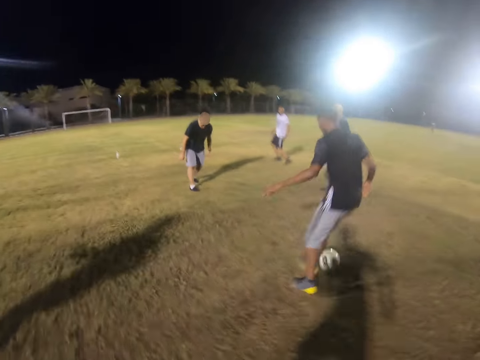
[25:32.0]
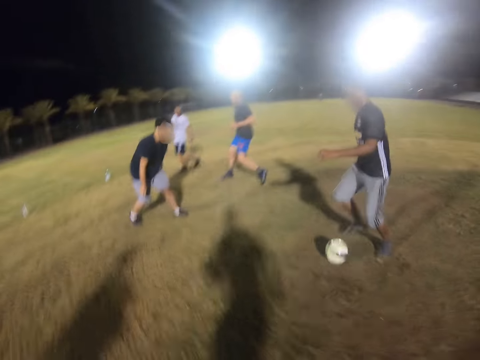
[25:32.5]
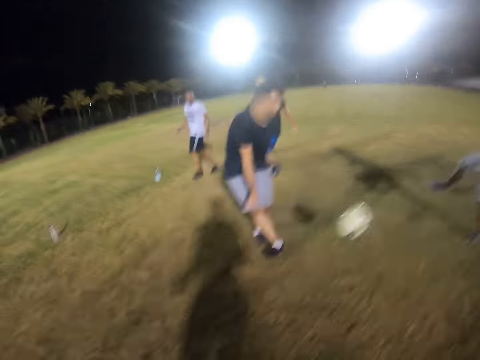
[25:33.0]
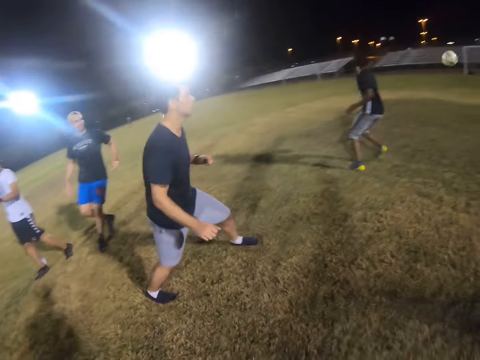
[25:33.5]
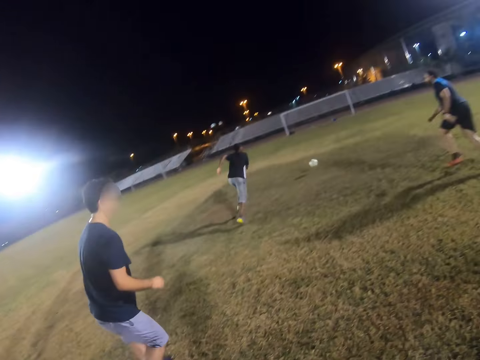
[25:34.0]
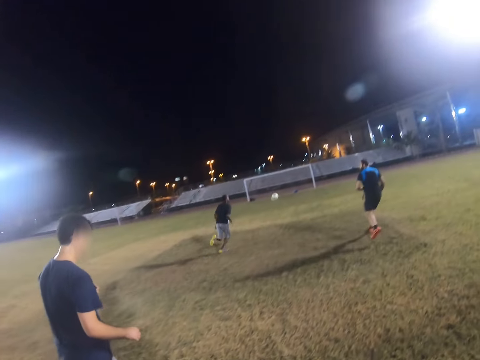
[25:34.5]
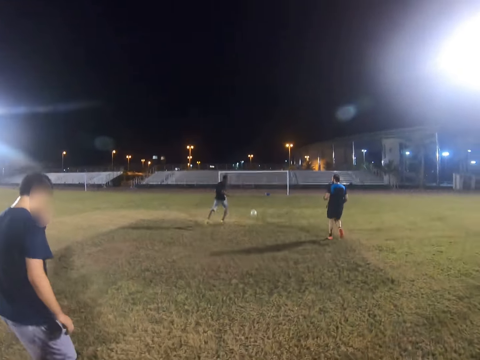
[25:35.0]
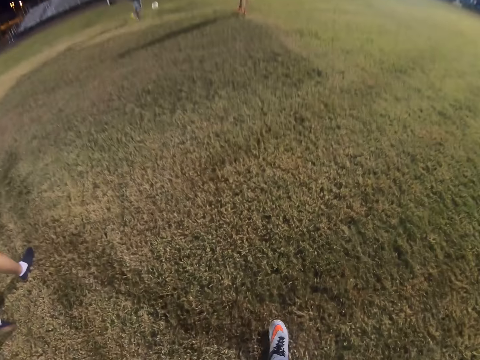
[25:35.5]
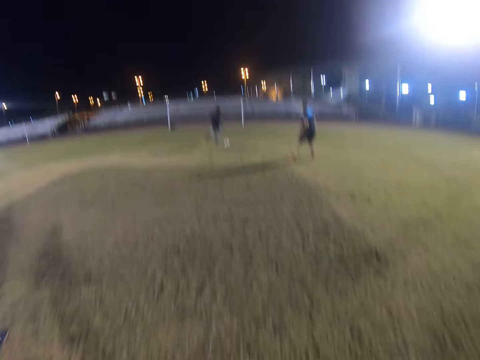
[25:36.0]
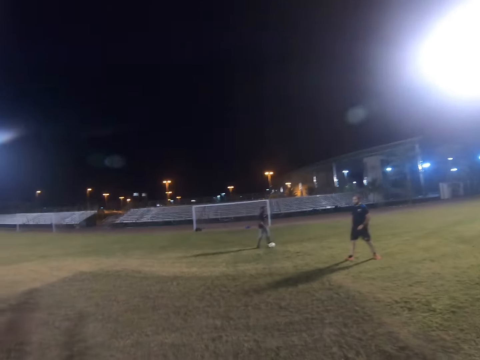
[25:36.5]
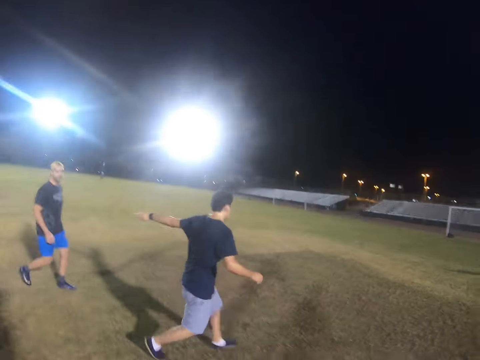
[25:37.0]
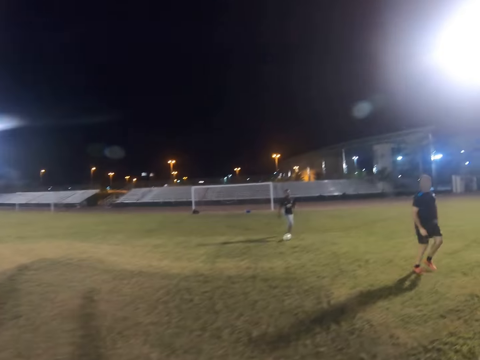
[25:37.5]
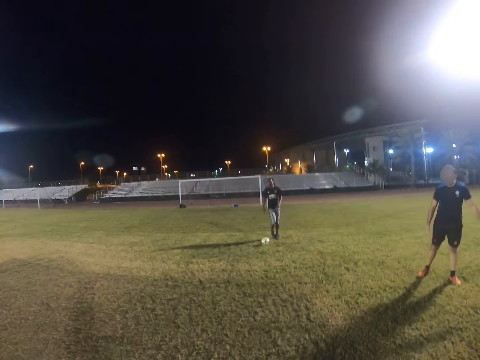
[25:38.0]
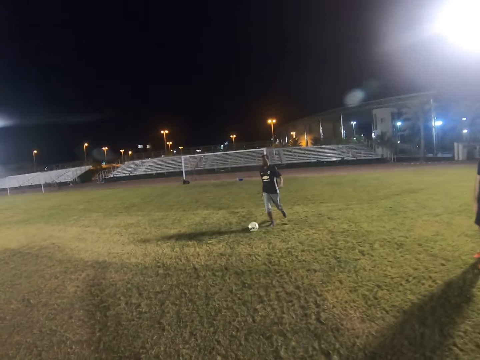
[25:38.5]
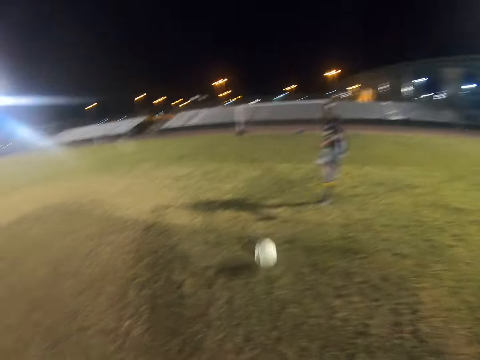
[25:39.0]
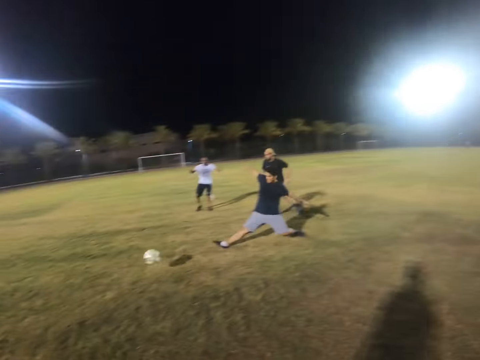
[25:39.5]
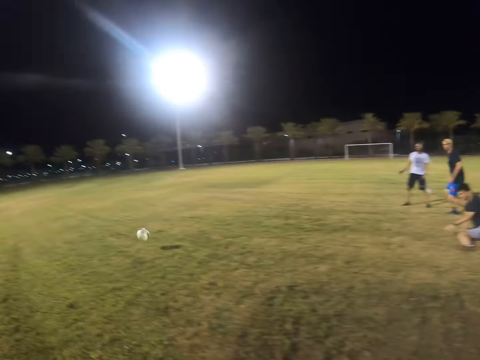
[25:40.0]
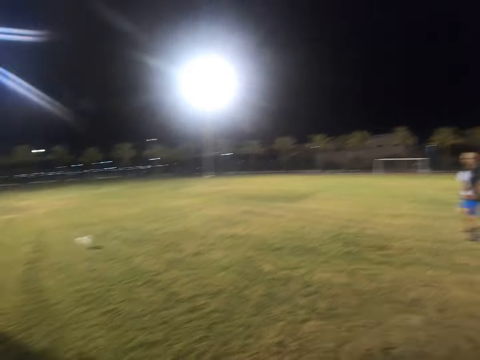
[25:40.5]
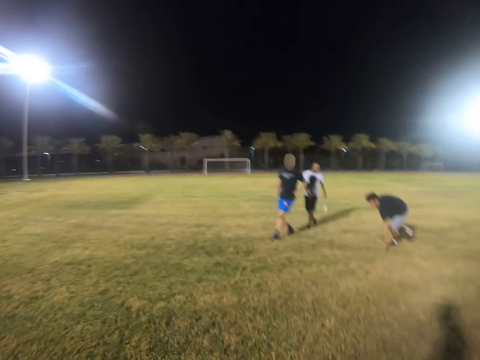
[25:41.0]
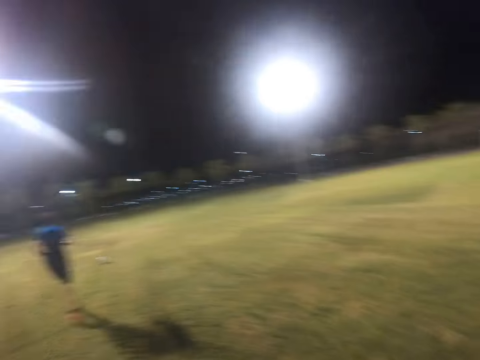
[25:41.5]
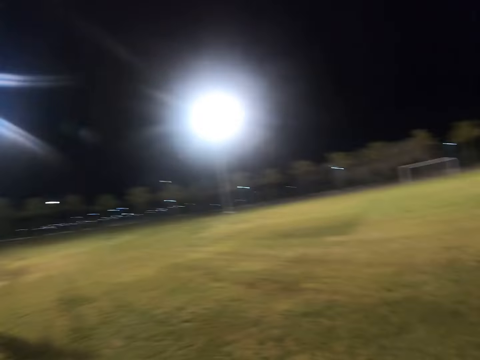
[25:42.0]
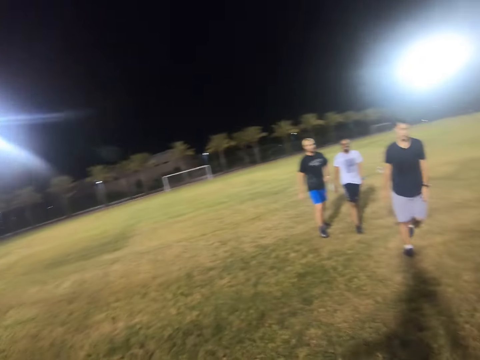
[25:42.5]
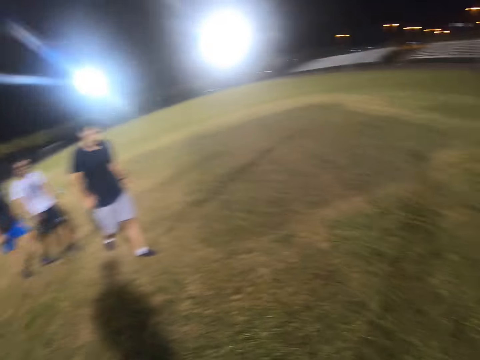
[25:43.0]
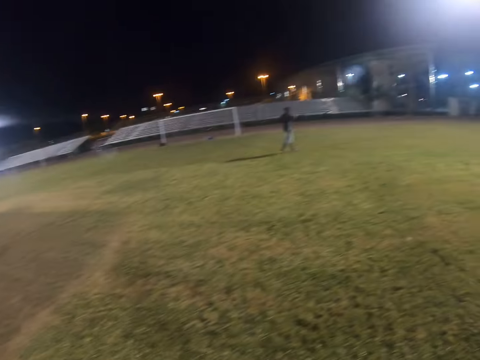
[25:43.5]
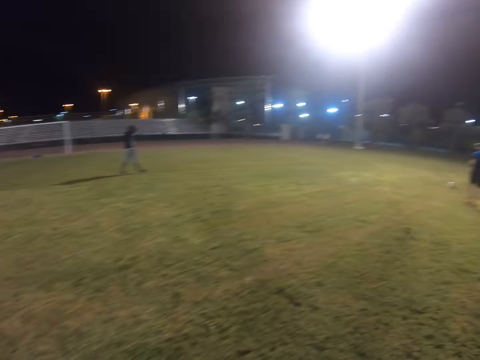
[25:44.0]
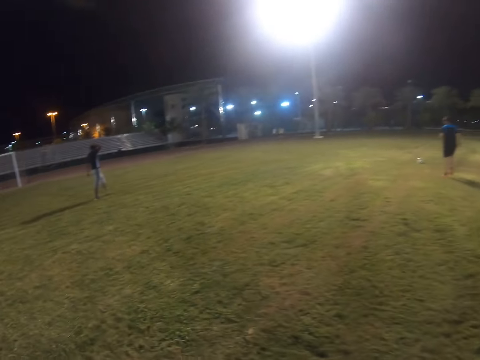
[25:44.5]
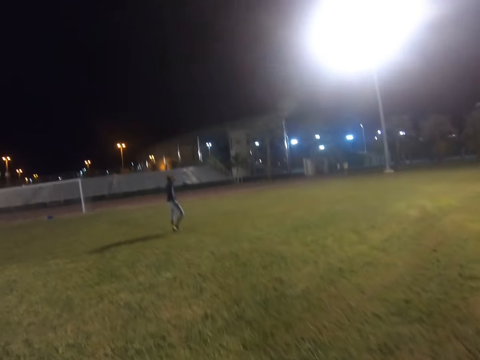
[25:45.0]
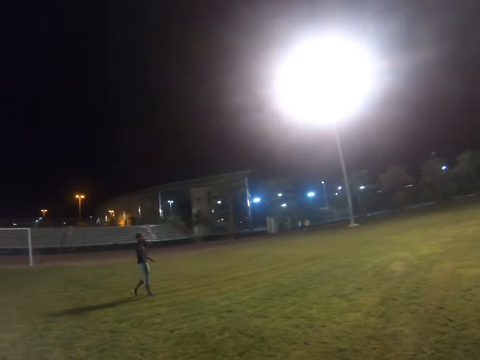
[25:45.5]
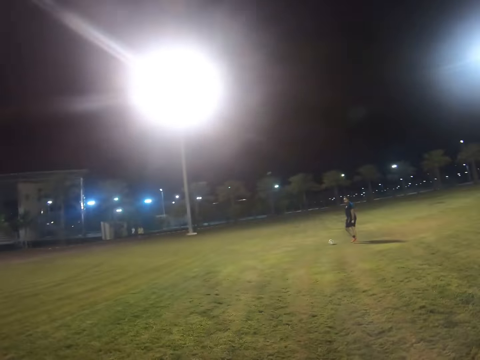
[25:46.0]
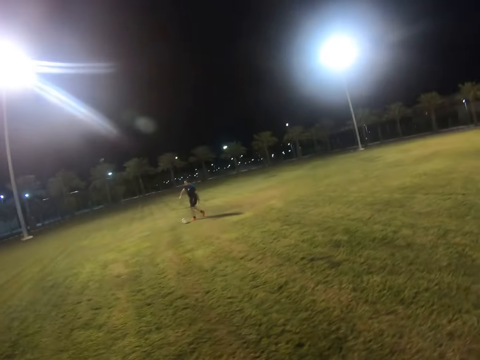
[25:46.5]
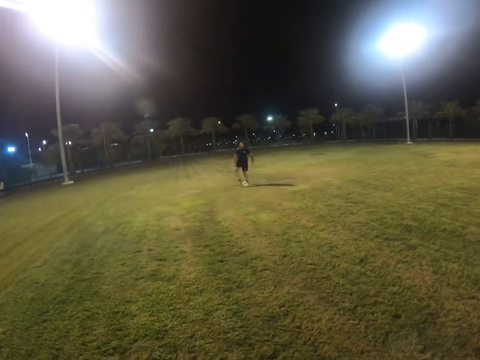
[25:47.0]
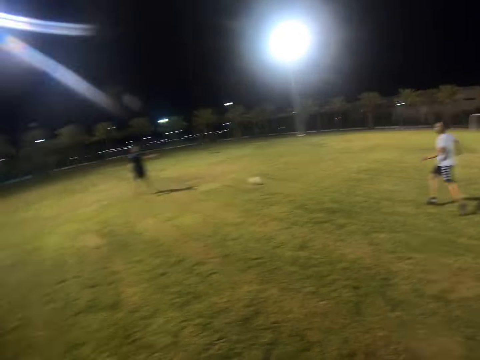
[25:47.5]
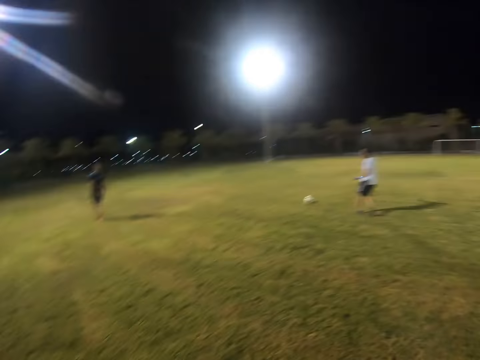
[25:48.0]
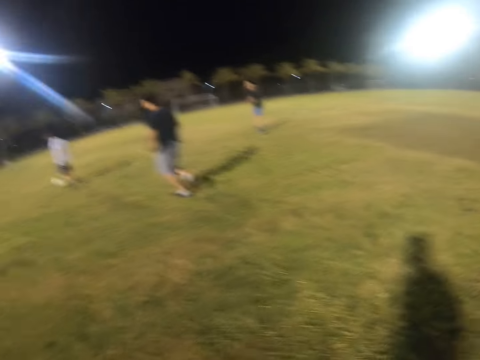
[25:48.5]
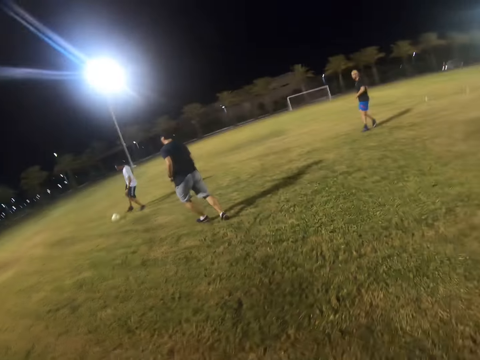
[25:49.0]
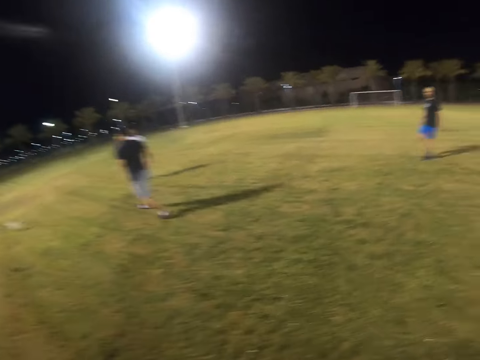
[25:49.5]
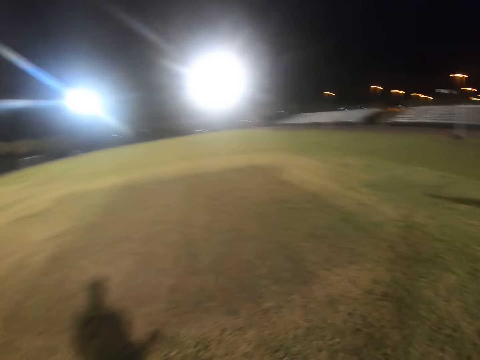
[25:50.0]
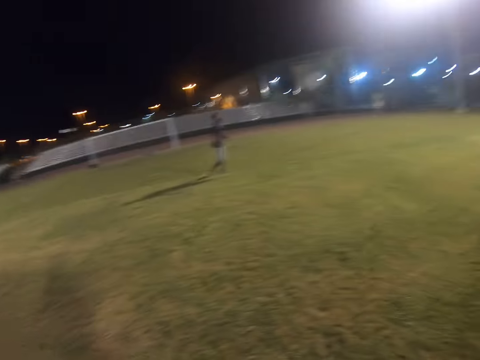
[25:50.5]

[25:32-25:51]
A man hits the ball. Another man runs after the ball. Another man runs after the ball. The second man hits the ball. The first man hits the ball. The camera wearer walks in the field. The third man hits the ball.

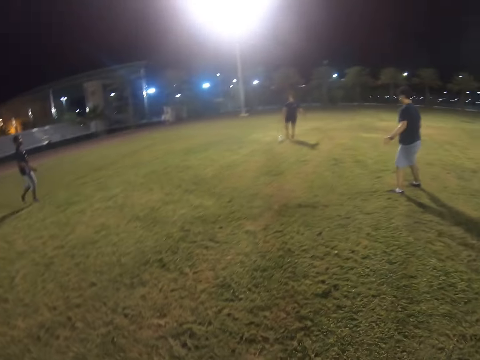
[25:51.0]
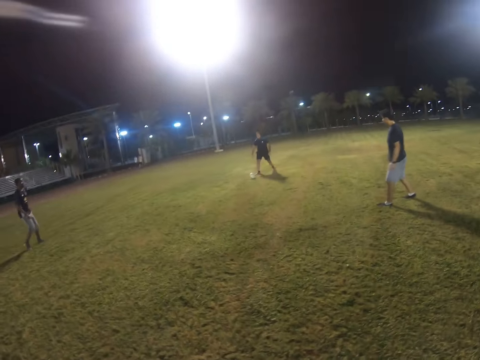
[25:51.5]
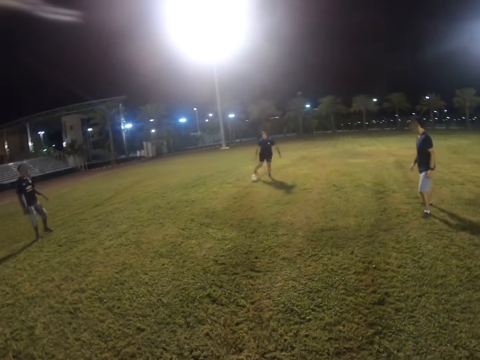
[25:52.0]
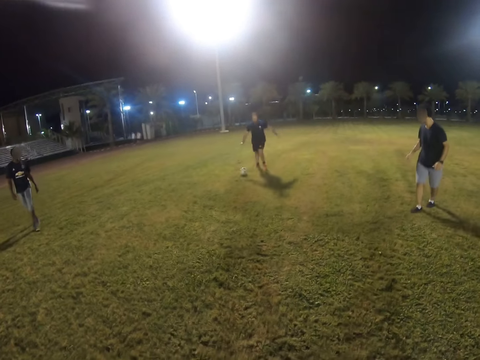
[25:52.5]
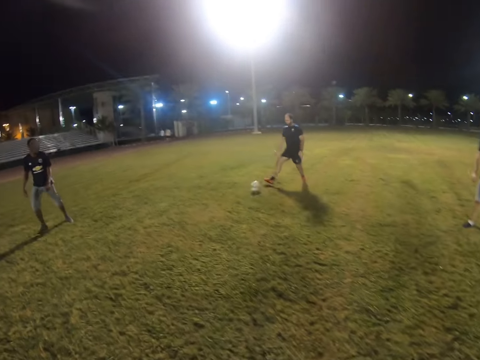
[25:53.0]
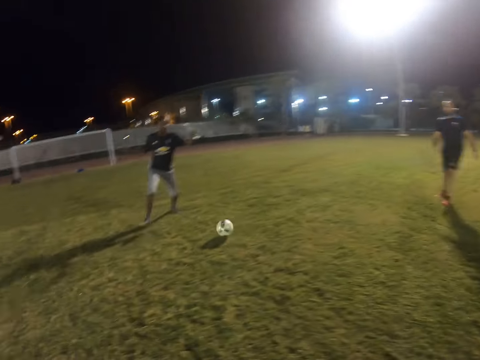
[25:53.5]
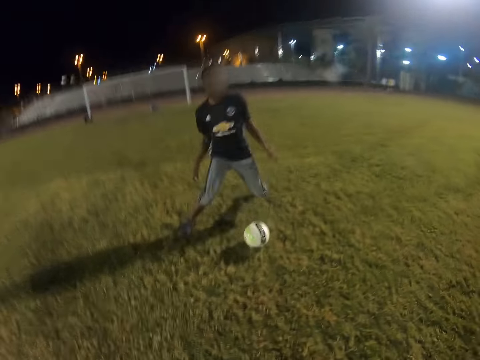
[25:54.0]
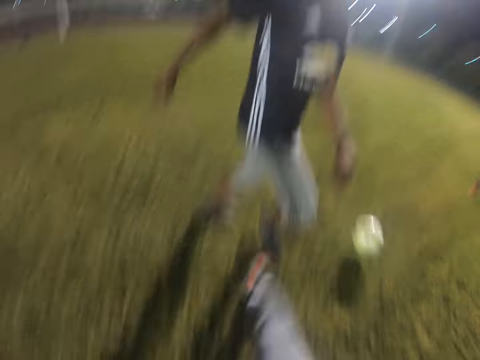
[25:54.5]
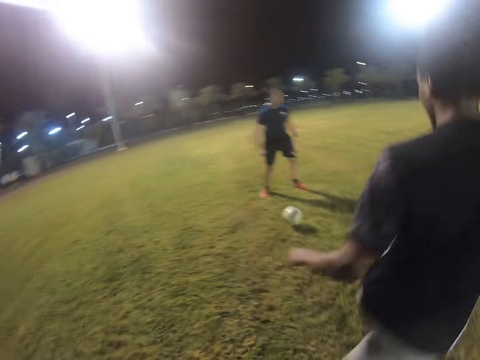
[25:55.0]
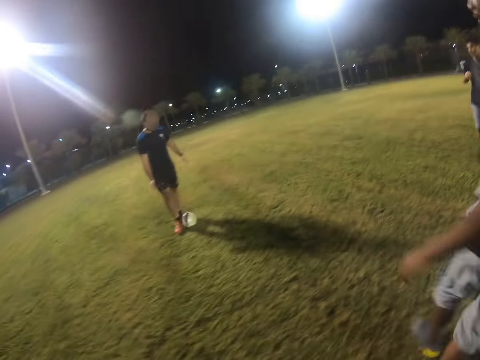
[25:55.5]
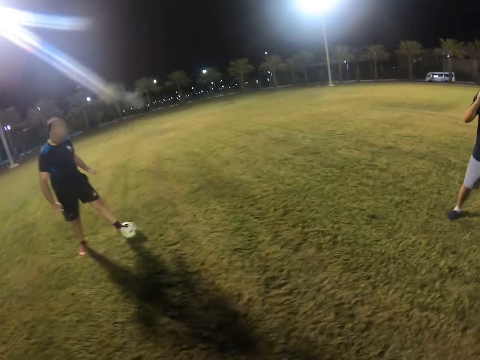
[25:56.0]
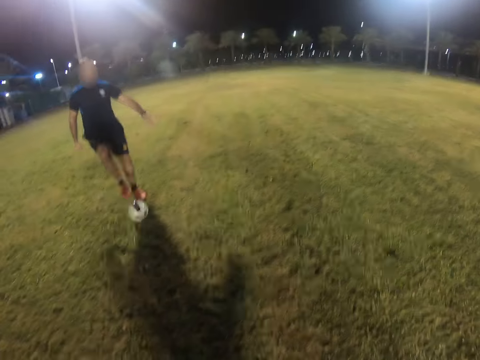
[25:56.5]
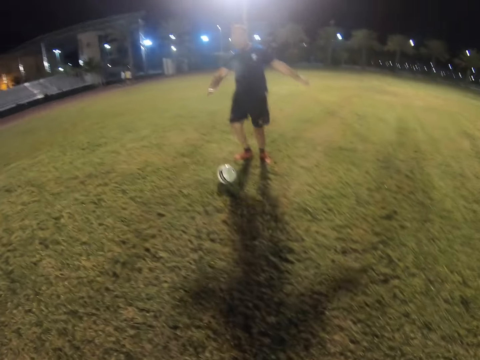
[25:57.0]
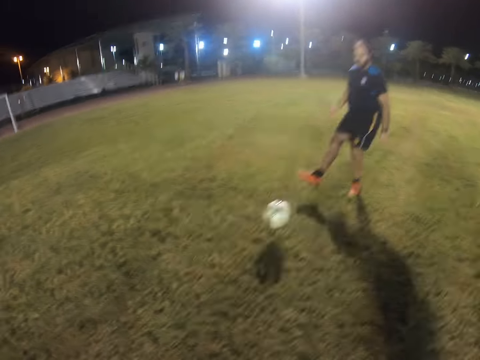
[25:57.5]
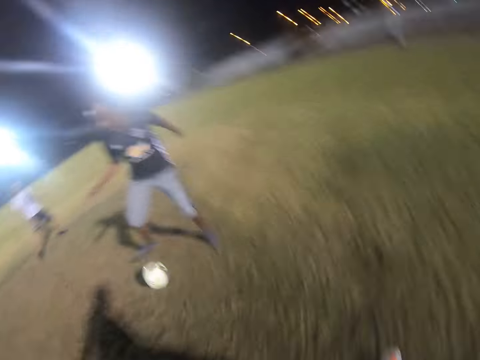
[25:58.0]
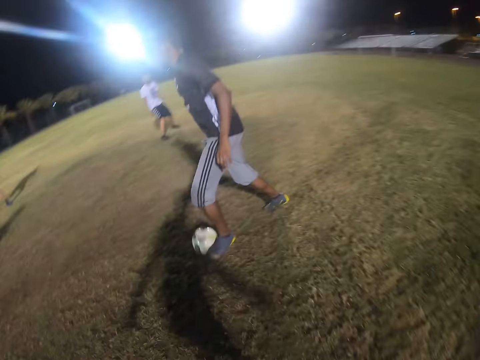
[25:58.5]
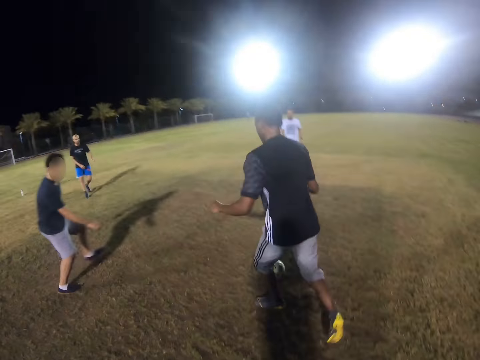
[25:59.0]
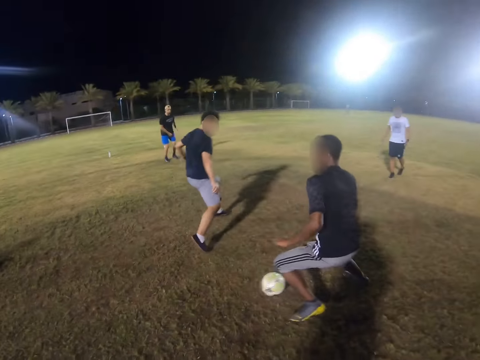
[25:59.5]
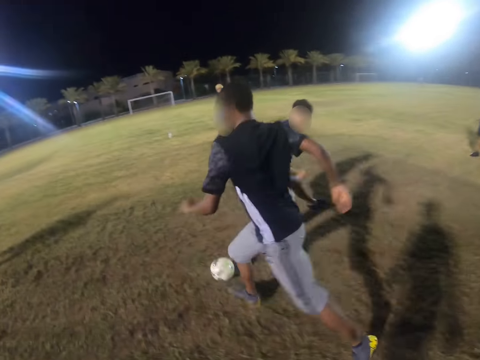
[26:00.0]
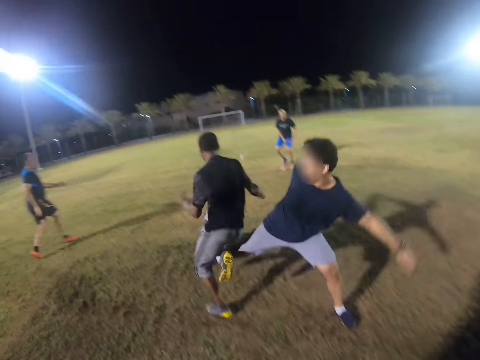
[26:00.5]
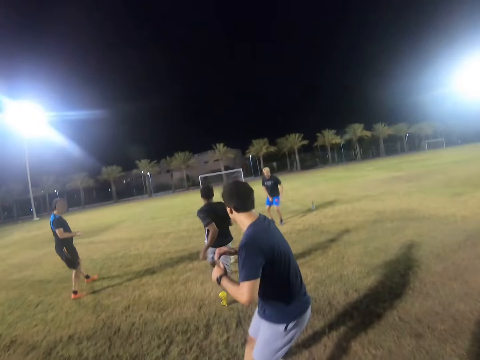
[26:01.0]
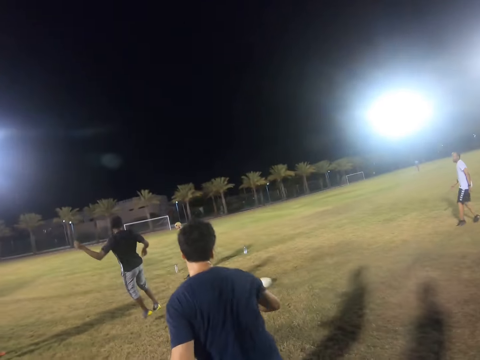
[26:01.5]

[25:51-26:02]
A man hits the ball. Another man hits the ball. The first man plays with the ball.
